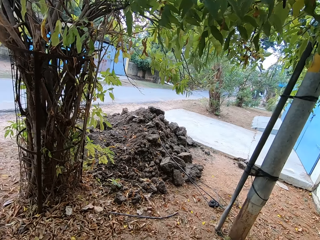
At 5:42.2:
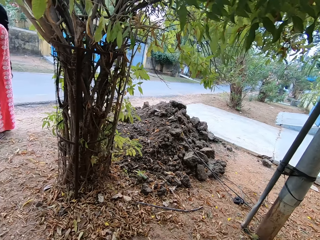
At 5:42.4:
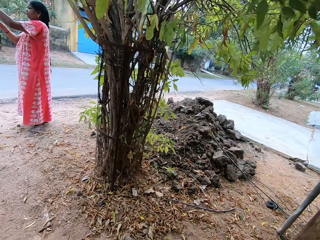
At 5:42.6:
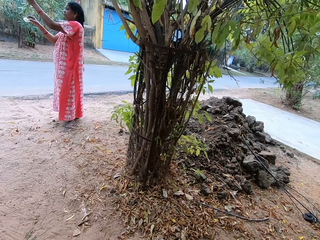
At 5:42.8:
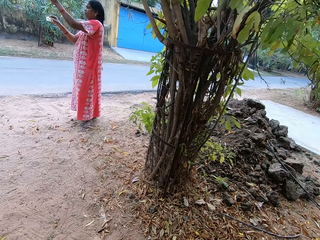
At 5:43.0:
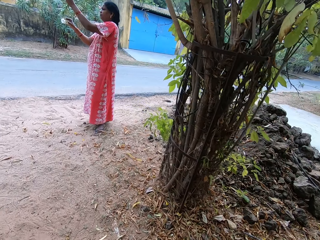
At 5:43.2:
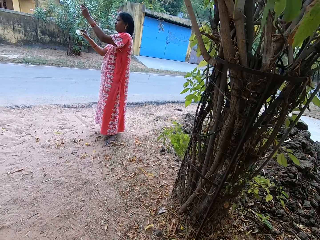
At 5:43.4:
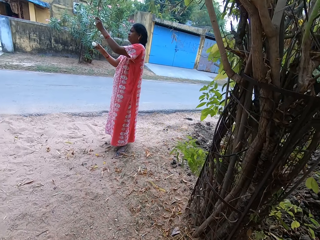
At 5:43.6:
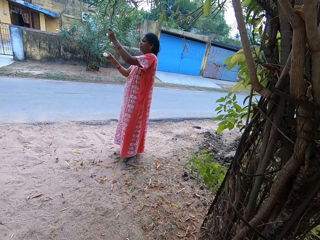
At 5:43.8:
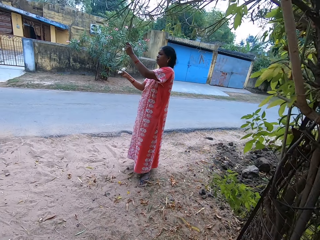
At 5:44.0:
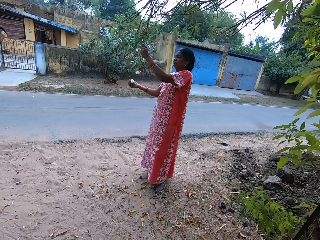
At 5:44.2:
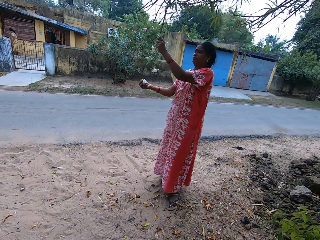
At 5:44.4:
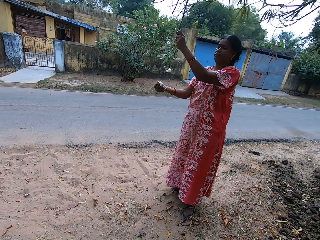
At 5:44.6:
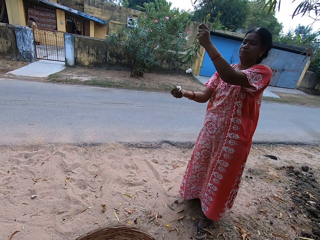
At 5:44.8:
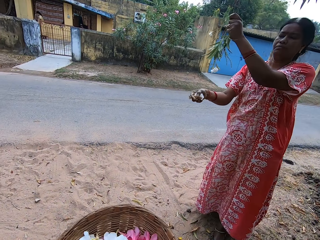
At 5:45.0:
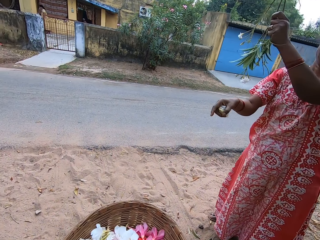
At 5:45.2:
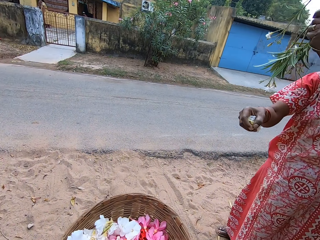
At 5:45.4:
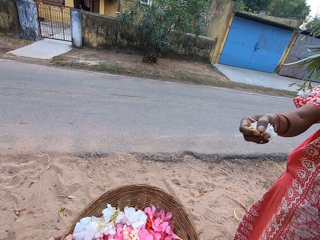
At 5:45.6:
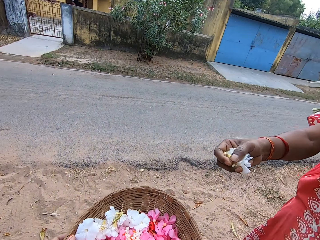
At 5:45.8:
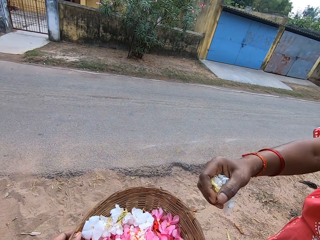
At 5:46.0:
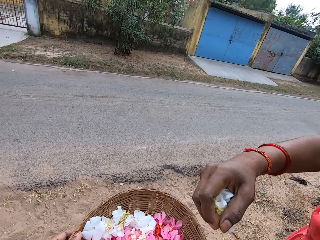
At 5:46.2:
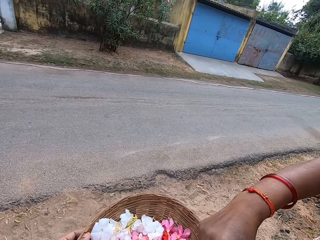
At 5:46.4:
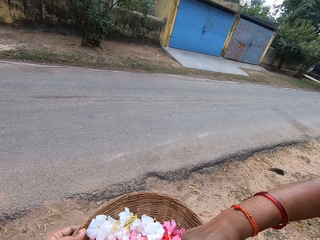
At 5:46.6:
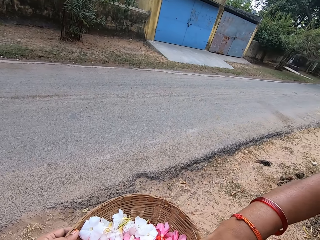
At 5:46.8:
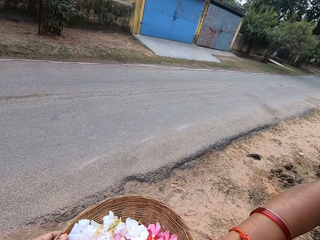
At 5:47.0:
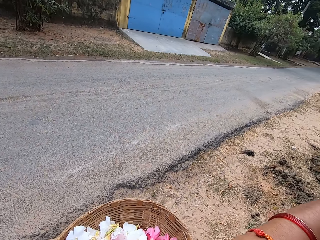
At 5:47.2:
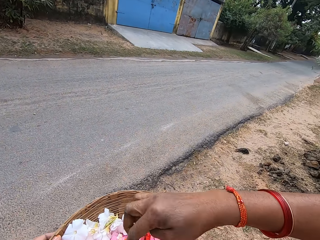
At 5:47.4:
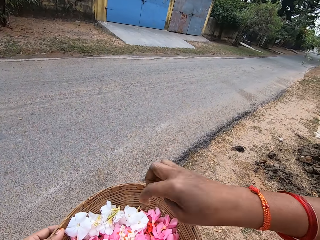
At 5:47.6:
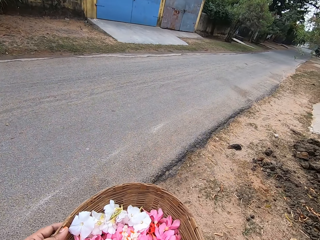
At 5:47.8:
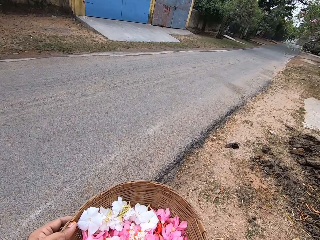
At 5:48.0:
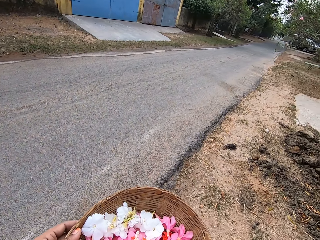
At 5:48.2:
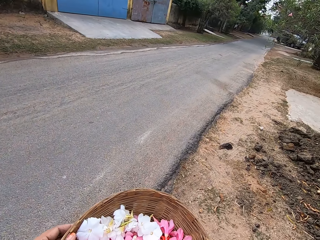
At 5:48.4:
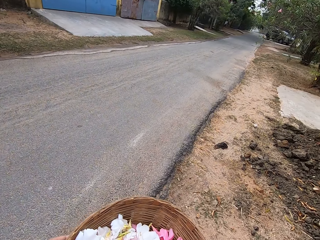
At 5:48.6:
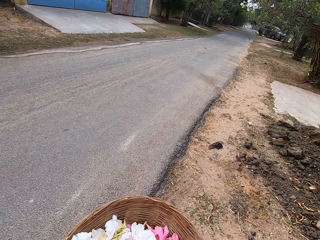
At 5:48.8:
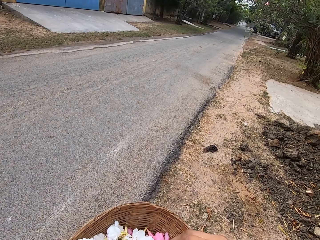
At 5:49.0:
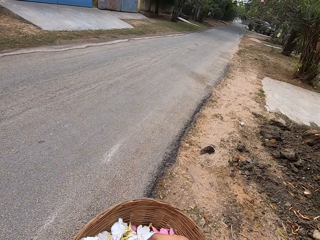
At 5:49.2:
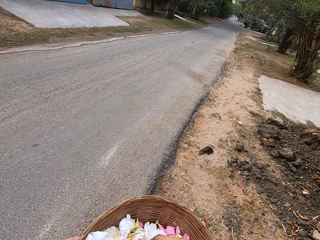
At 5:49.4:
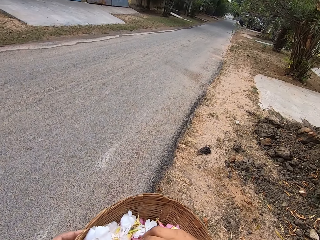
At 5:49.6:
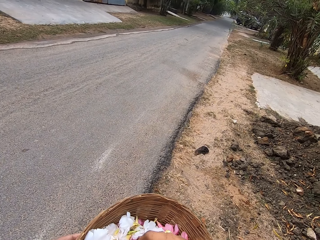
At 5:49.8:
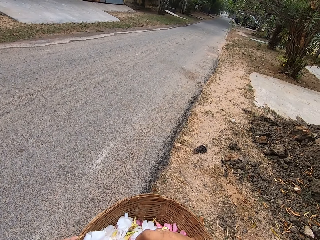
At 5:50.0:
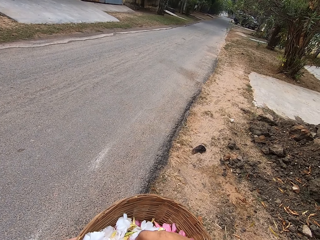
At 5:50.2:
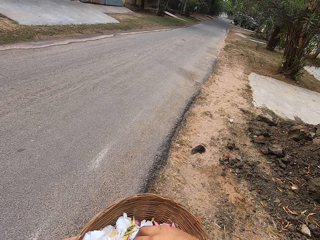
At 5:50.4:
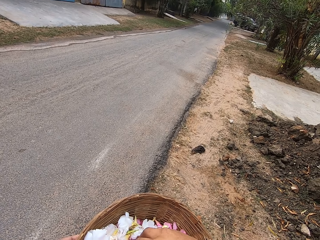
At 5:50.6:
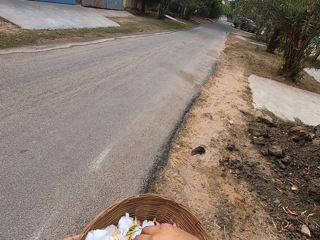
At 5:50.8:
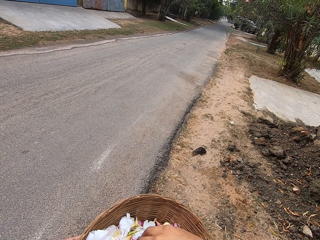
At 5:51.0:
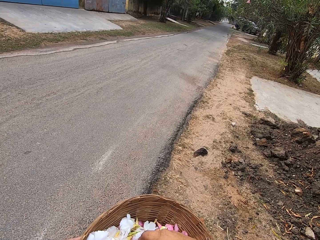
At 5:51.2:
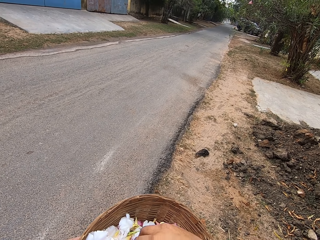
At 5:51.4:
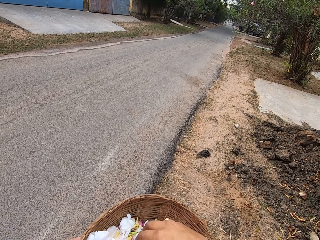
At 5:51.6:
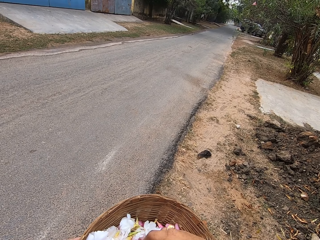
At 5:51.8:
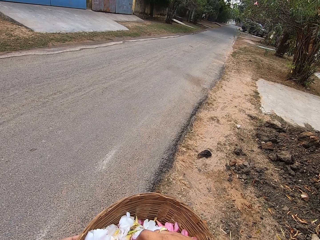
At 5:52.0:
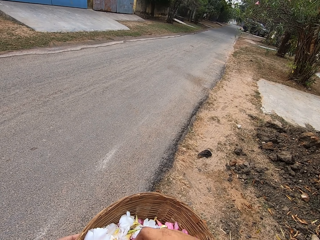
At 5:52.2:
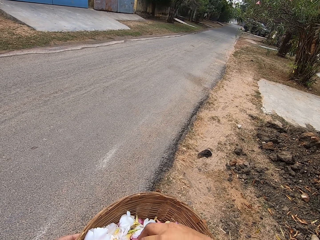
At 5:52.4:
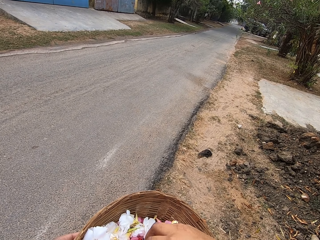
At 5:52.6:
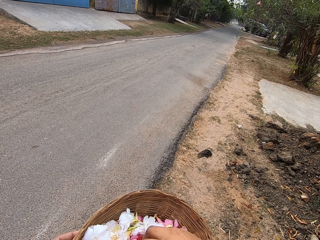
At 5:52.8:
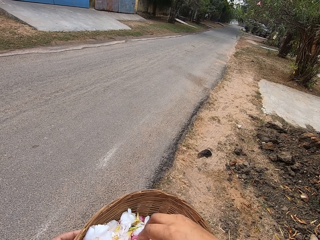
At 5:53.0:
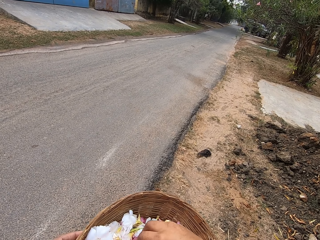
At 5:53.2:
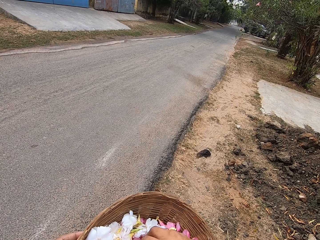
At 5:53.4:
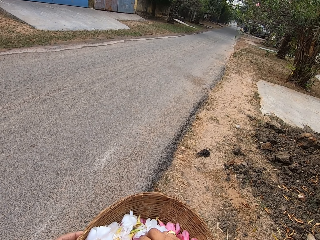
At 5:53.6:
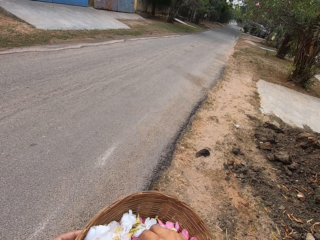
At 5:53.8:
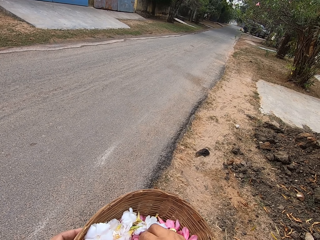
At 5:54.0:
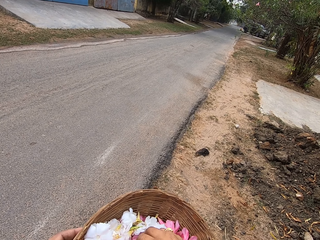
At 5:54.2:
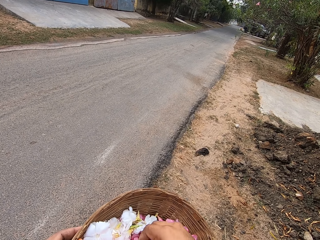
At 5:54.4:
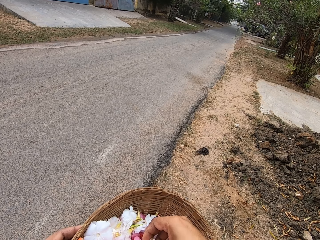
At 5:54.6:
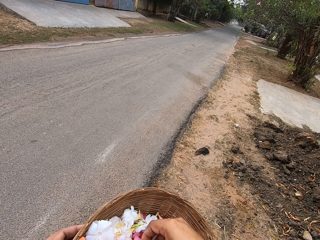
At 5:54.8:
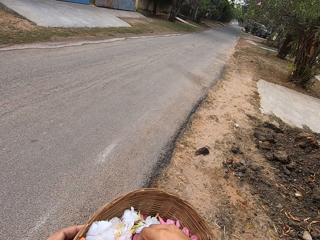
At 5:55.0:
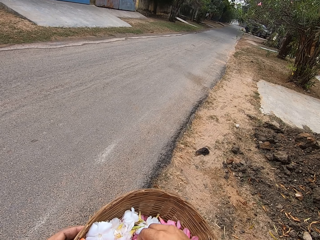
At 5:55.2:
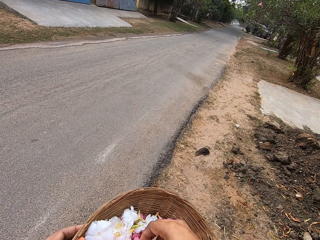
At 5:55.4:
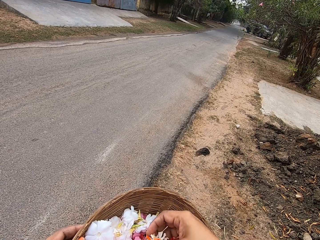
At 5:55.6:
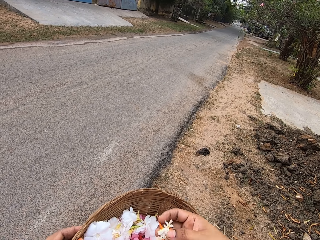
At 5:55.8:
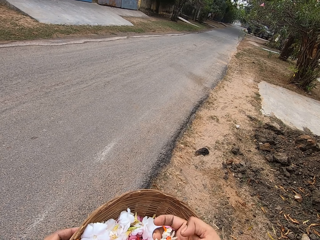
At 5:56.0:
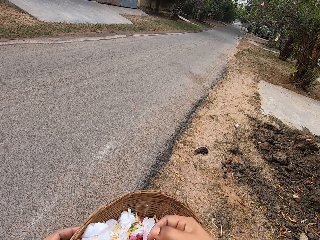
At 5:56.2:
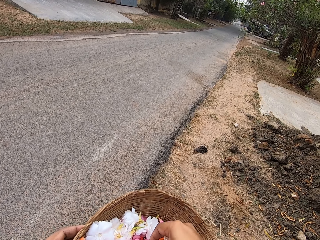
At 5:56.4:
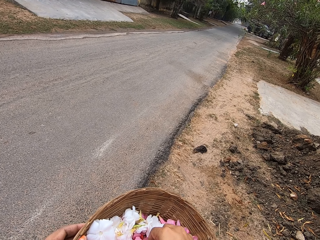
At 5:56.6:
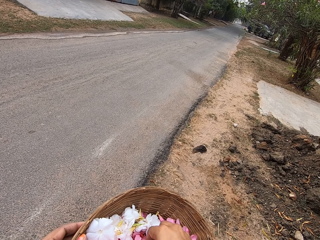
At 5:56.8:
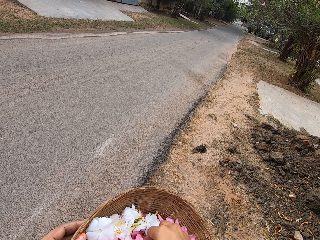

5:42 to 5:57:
A person plucks flowers on the tree. The person places the flowers in the basket. The camera wearer converses with the person. They pick the flowers in the basket. They arrange the flower.

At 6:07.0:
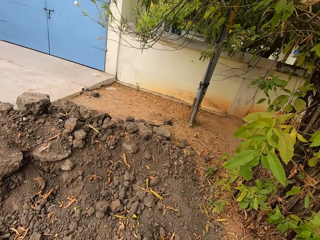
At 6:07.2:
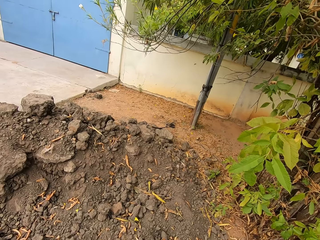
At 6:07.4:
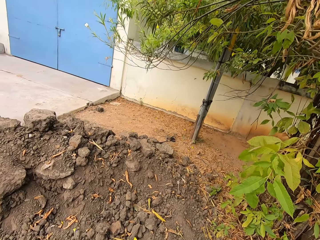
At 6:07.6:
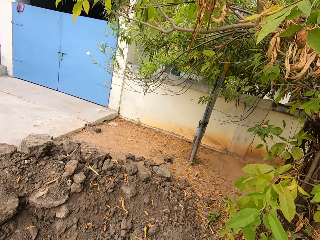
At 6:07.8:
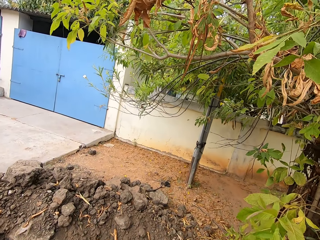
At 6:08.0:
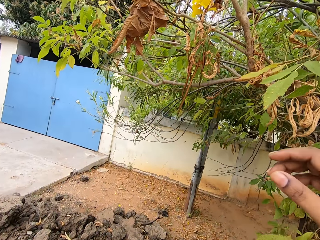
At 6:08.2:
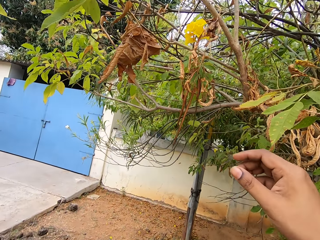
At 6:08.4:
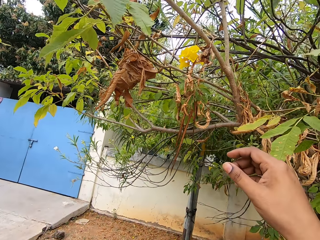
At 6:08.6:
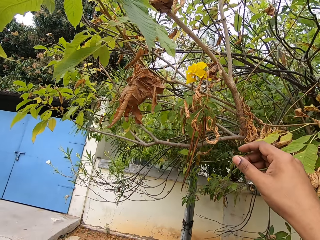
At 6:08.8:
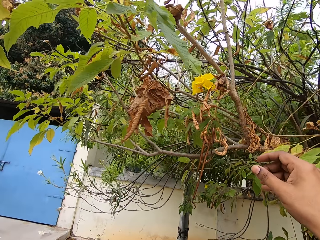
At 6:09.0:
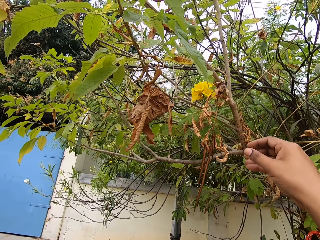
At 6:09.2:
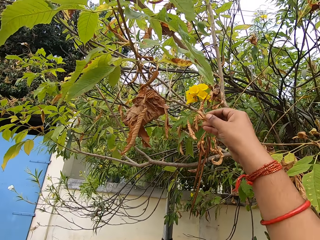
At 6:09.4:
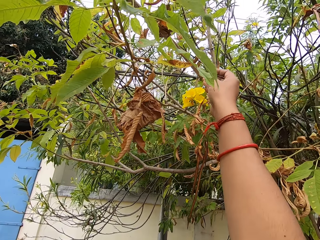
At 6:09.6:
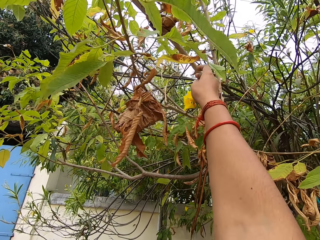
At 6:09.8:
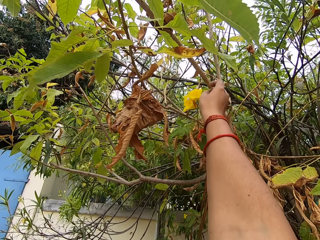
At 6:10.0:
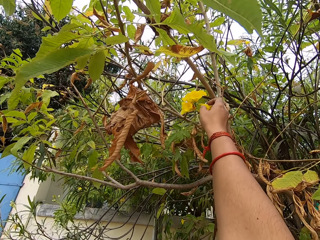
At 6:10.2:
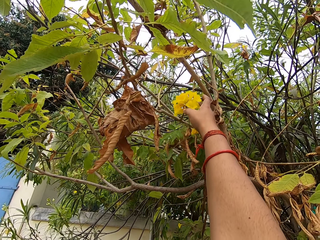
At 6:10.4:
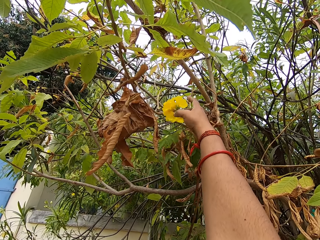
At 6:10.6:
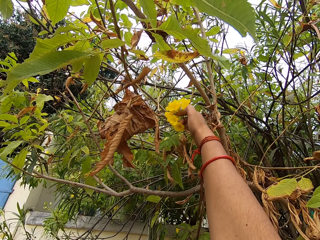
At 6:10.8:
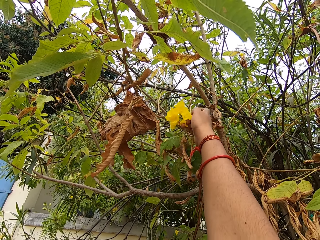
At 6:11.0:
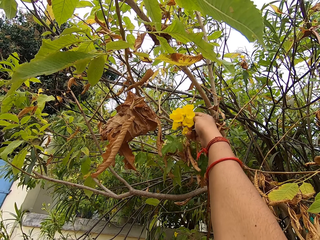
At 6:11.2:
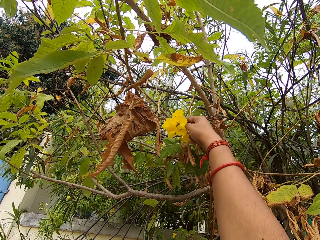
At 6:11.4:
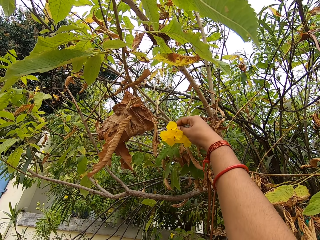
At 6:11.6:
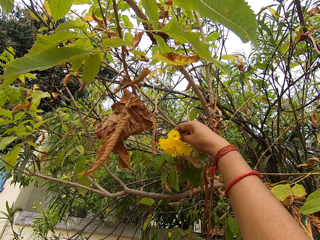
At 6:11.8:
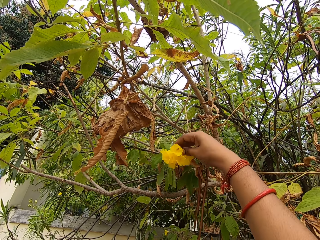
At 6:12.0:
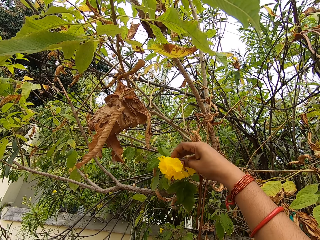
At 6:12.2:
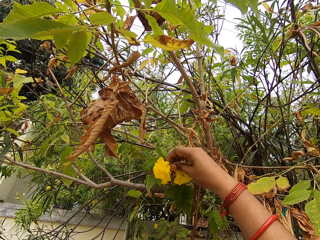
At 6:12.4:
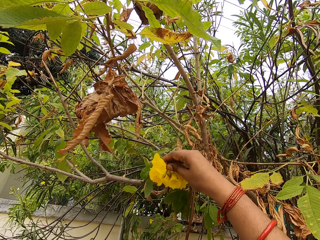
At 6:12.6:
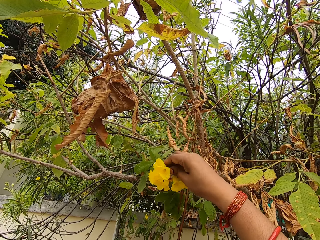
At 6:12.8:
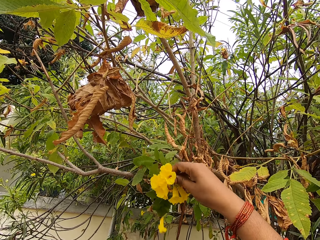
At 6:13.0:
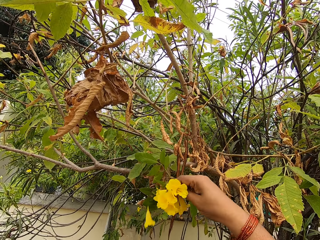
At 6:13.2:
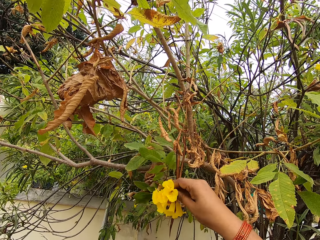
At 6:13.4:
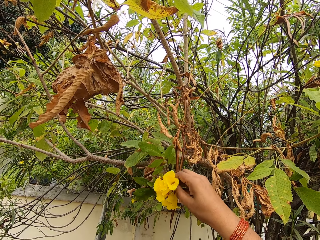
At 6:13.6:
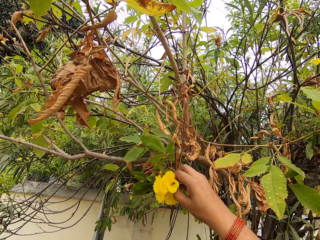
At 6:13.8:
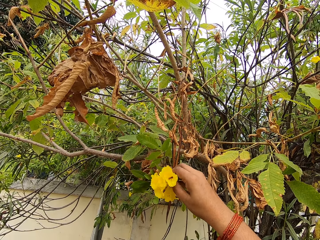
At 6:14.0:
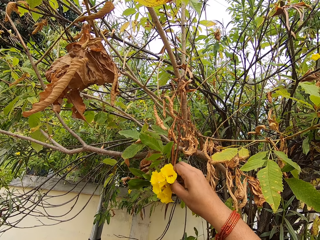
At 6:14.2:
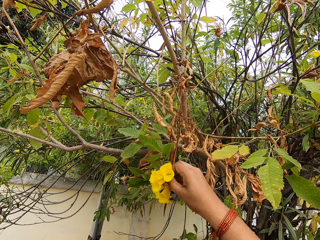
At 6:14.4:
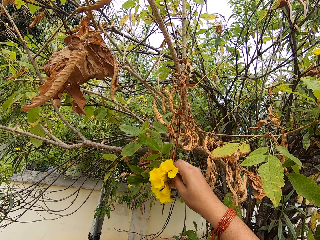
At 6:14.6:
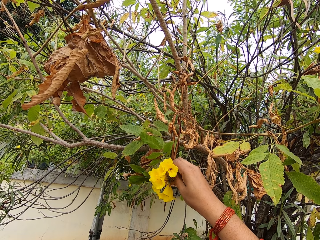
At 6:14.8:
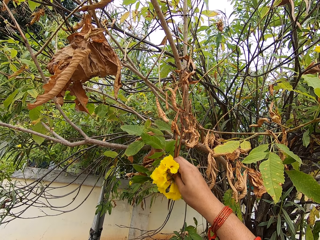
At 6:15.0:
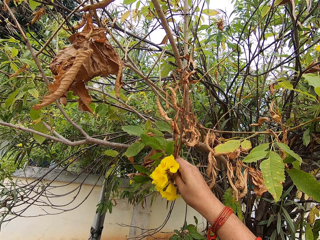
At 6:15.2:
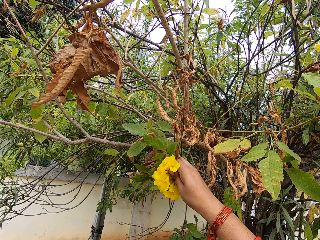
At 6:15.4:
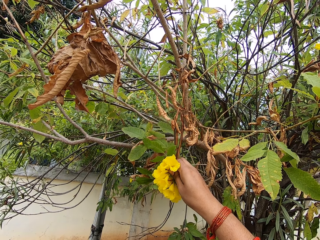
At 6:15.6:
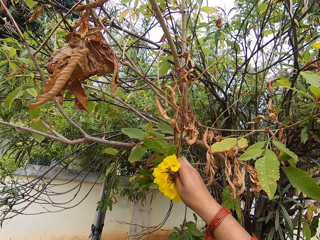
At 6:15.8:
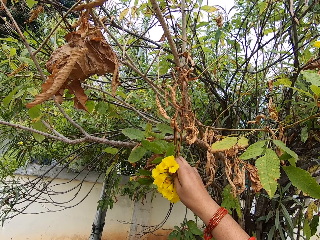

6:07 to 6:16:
The camera wearer picks flowers from a tree. They touch the flower.
